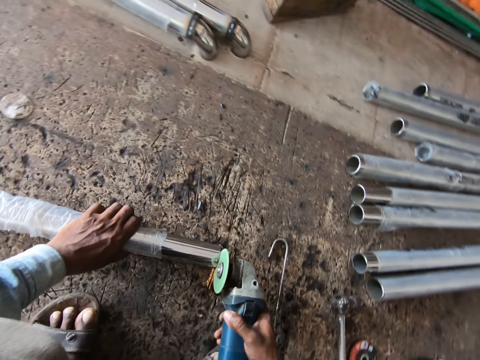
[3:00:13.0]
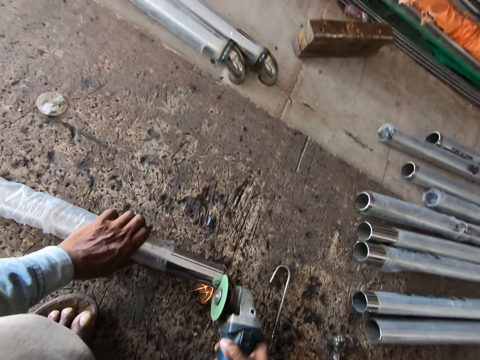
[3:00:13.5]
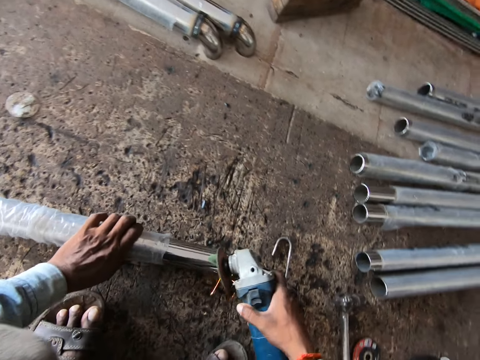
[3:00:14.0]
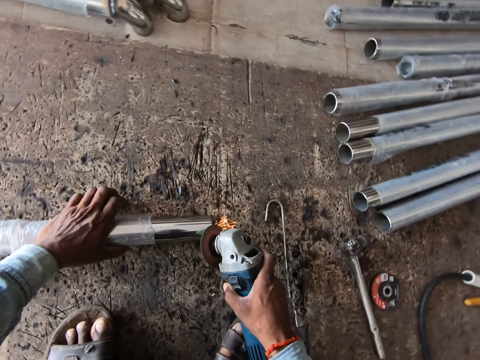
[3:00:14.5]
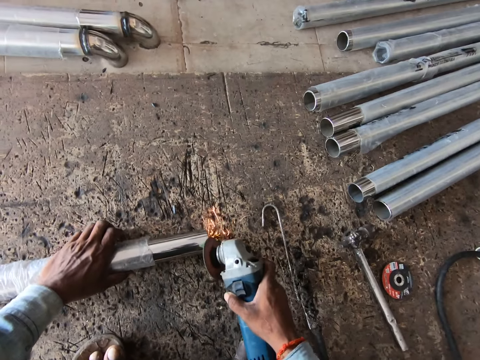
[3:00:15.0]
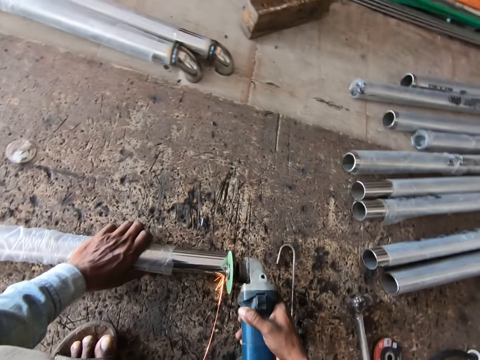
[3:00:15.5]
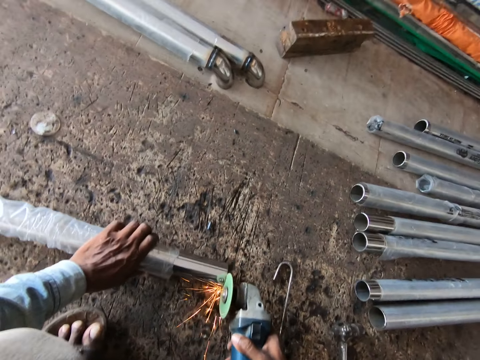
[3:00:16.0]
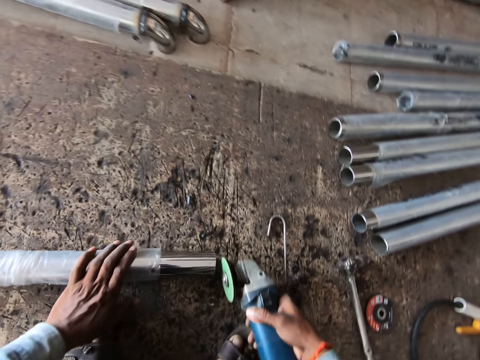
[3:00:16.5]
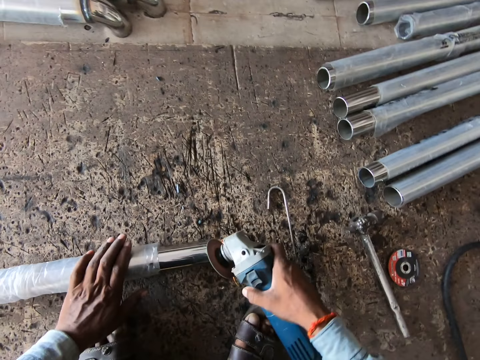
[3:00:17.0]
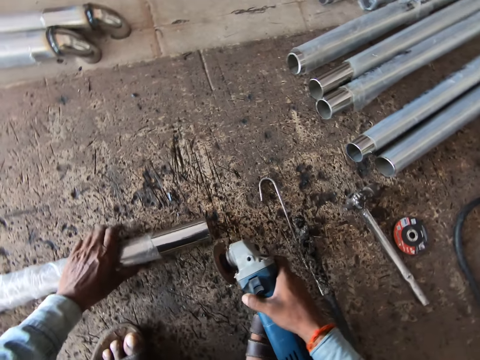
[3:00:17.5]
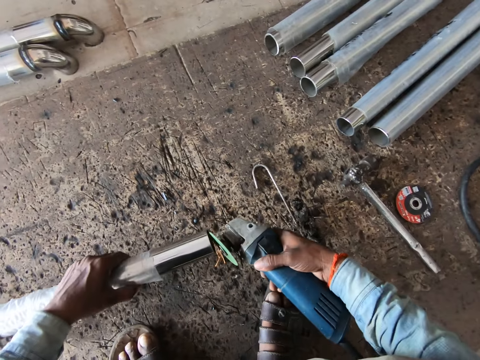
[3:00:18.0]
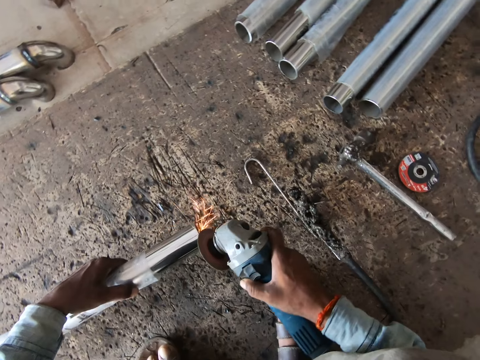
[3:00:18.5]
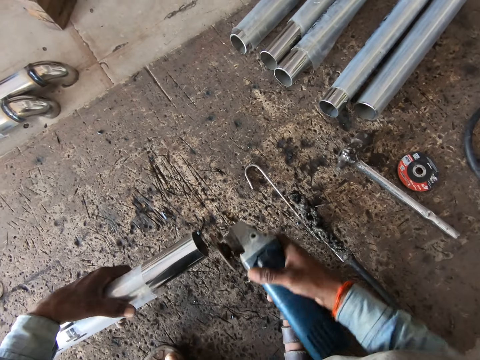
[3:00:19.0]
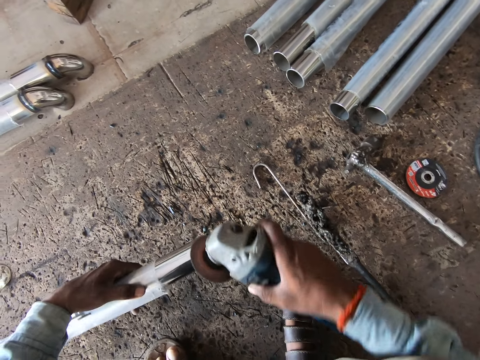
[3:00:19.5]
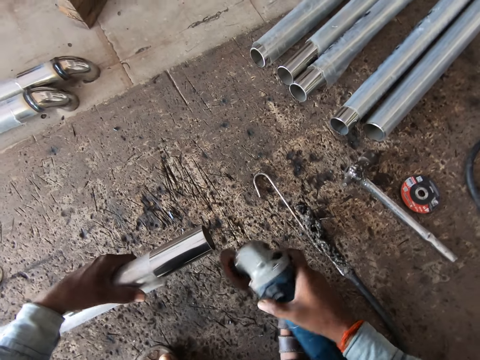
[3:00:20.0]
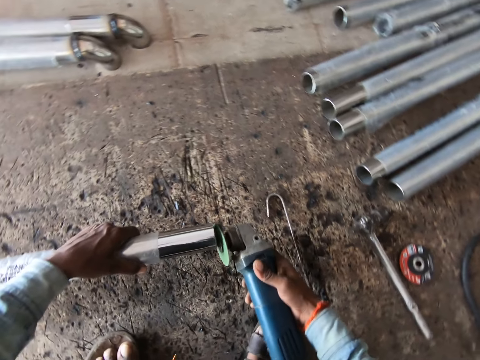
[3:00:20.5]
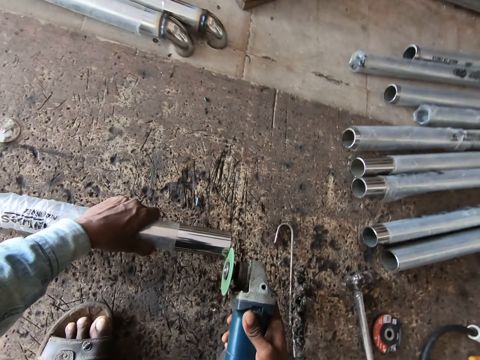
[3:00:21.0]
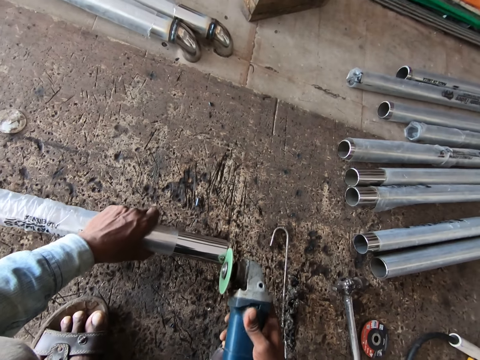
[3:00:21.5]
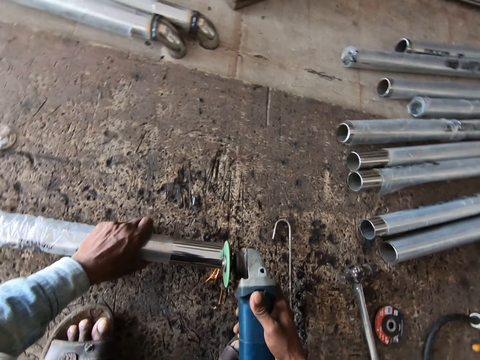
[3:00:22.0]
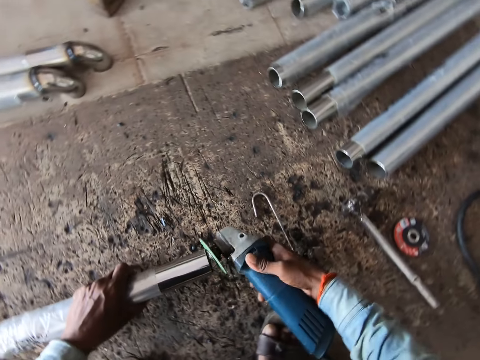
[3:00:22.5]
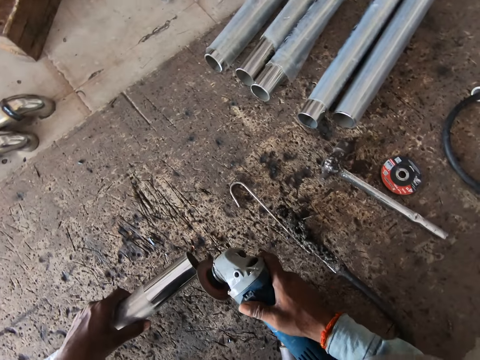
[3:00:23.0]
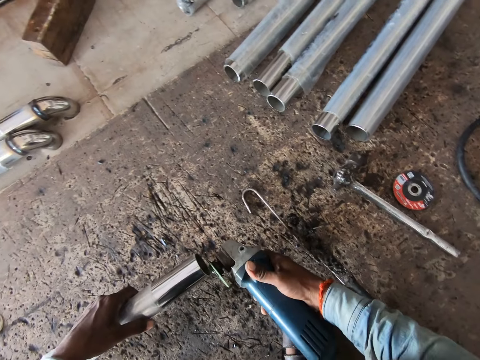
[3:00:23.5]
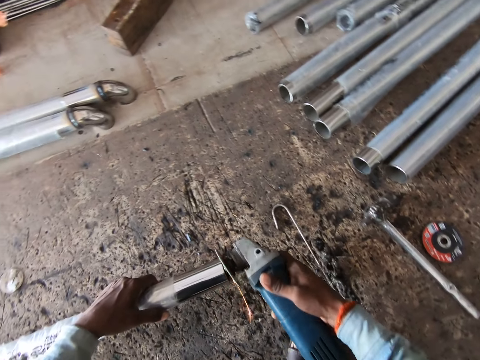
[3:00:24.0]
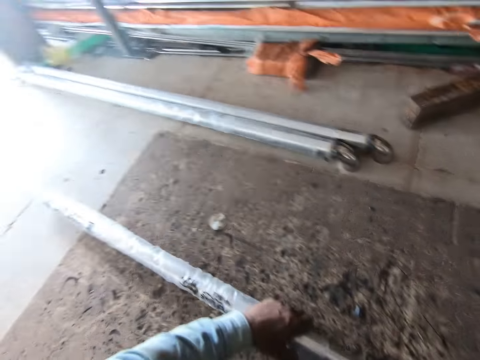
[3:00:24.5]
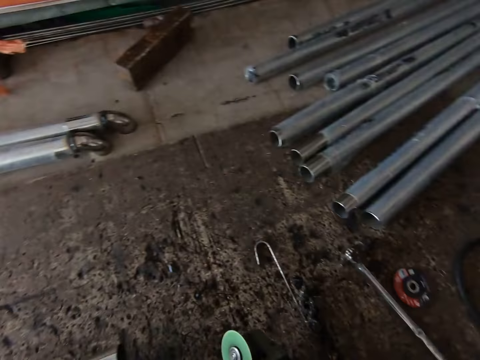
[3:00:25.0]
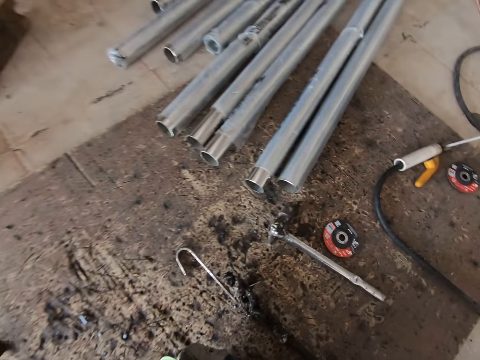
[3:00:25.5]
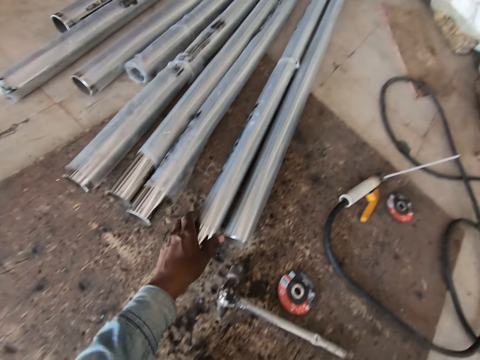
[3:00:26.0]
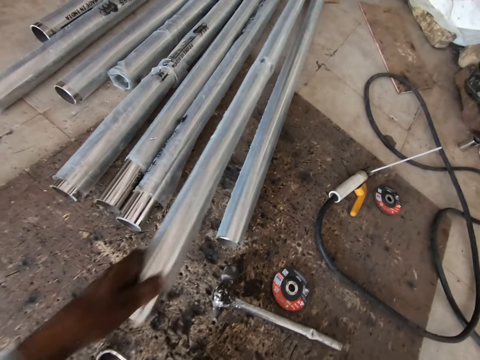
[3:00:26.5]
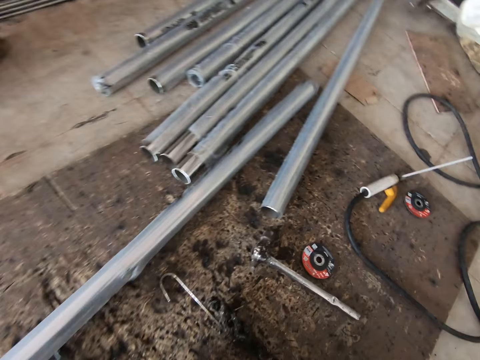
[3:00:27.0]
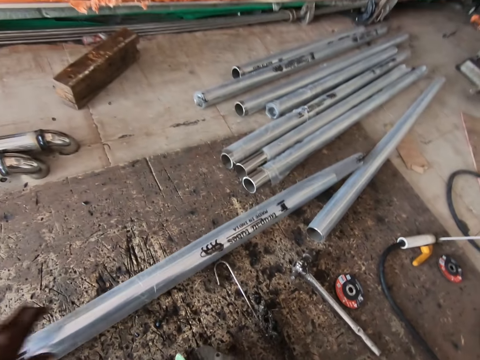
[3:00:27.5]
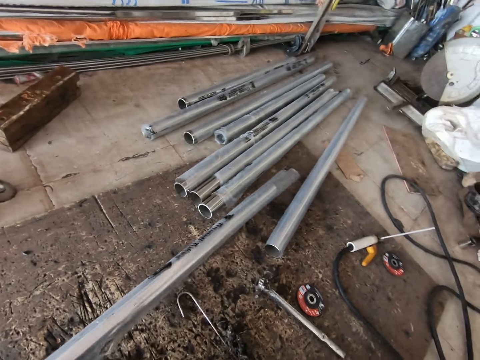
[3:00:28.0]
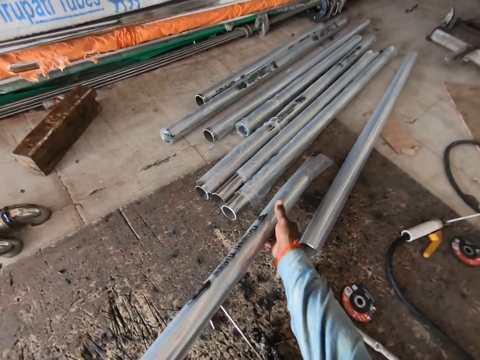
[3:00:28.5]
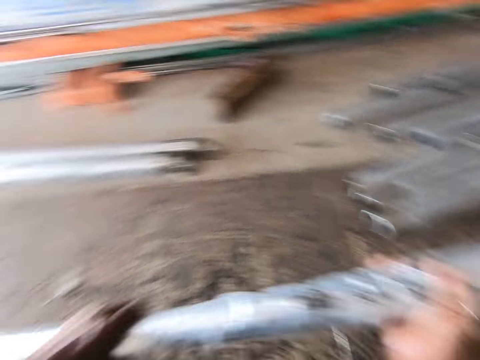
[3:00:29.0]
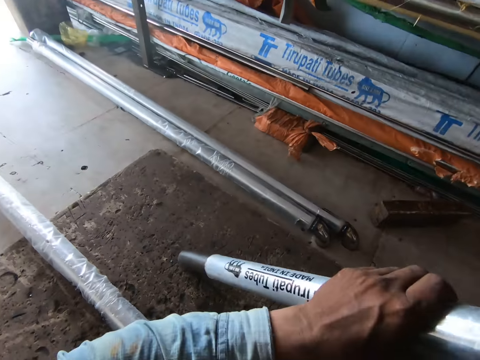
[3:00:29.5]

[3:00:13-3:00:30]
The camera wearer drops the iron on the floor with his left hand. He looks around. He drops the filing machine on the floor with his right hand. He moves the iron from the floor with his left hand. He picks a metal rod. He carries the iron from the floor with both hands. He holds the metal rod with both hands.

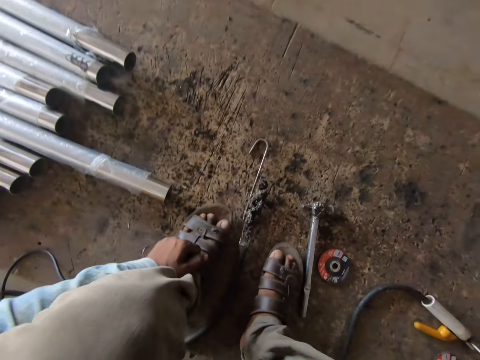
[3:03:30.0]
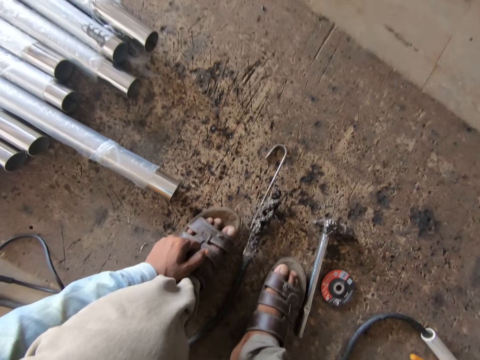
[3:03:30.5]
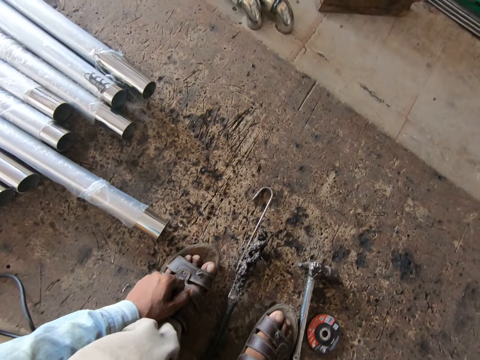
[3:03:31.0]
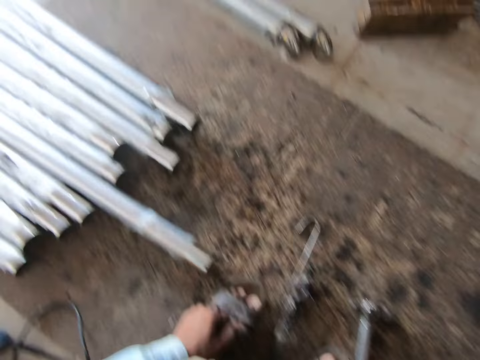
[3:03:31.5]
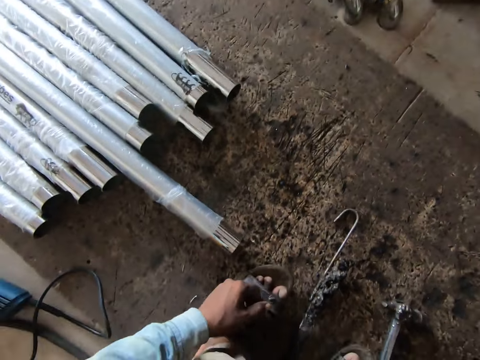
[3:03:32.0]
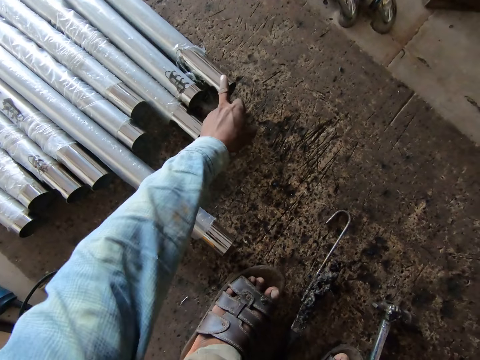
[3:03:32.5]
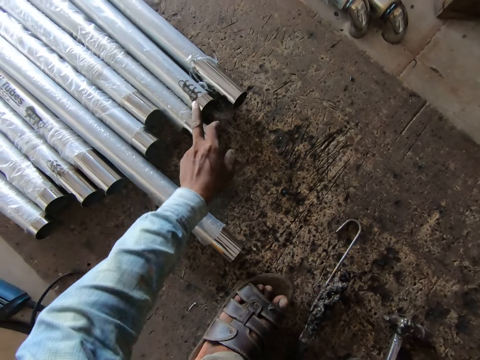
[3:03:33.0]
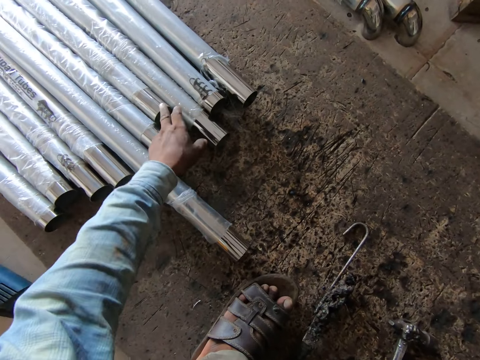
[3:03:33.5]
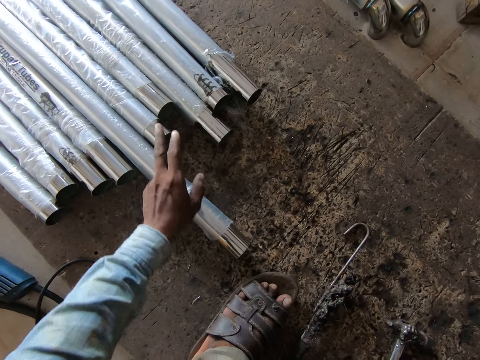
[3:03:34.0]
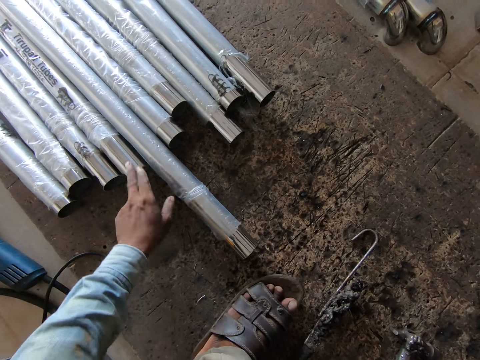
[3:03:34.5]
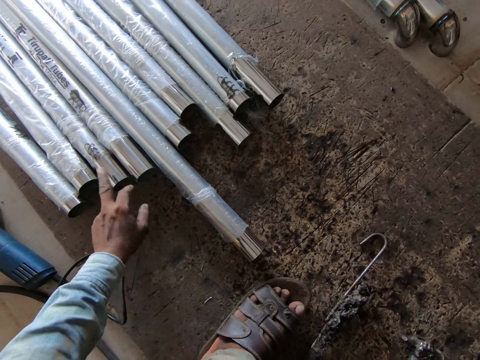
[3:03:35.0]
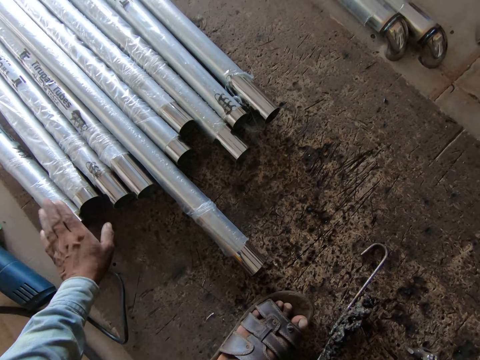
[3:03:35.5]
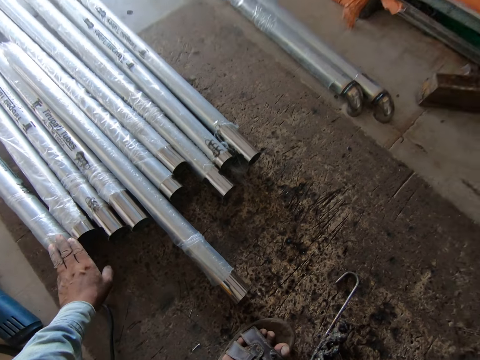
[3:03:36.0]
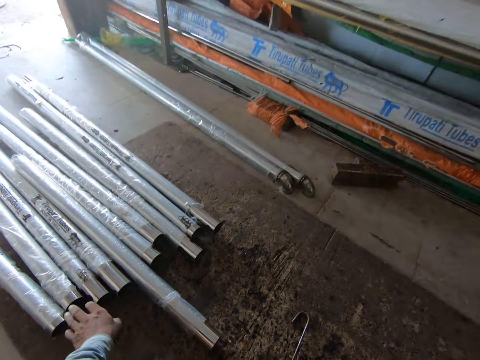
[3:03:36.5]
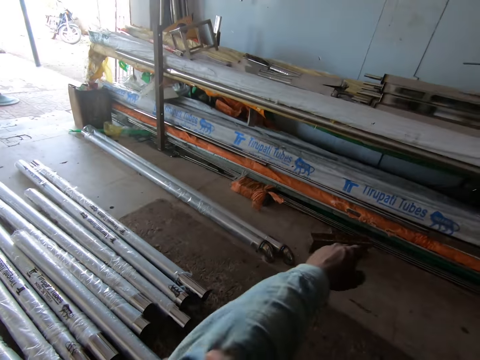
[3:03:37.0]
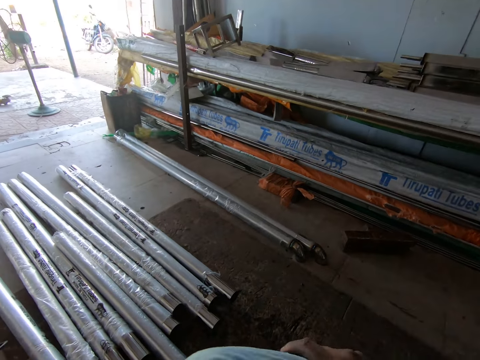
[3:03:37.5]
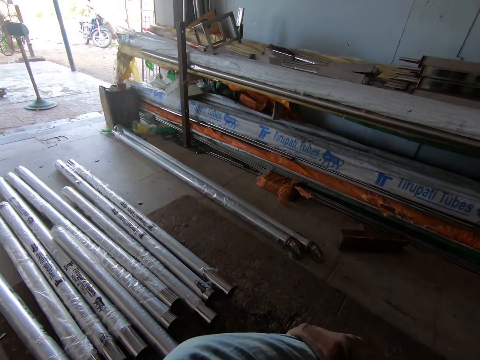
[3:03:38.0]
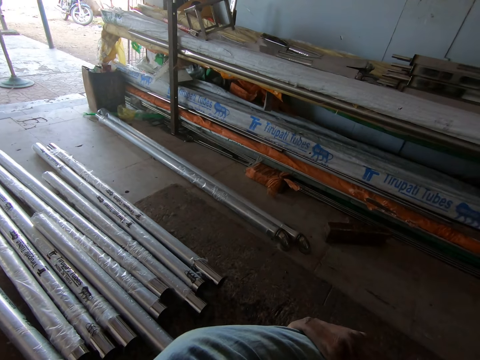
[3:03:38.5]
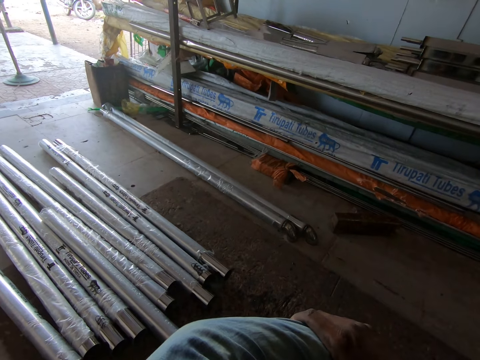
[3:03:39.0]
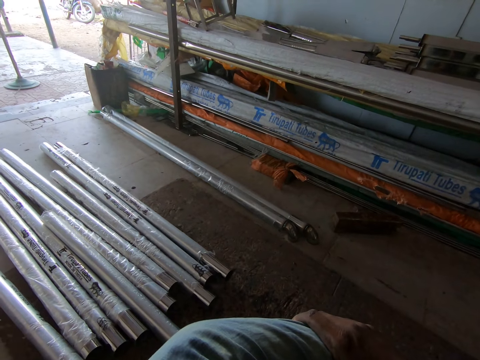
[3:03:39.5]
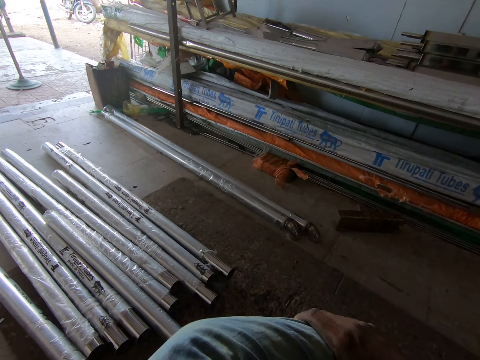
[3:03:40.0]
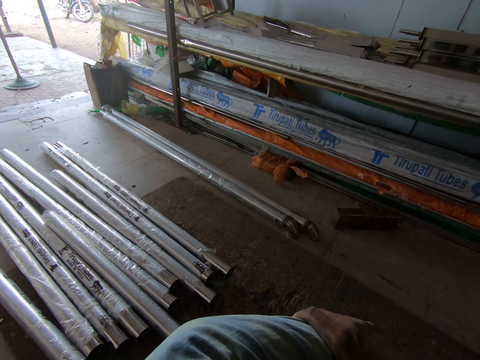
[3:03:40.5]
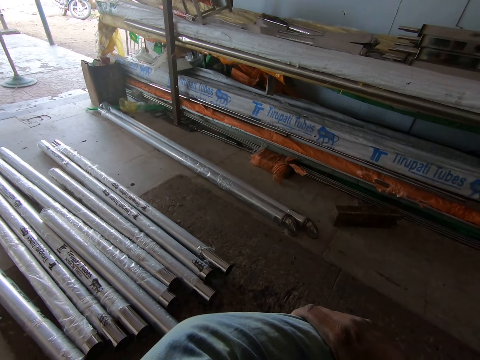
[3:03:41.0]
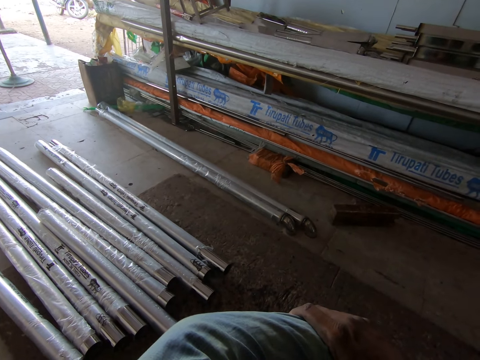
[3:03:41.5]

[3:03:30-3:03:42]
The camera wearer moves his legs. He counts the irons on the floor with his left hand. He stares at something.
